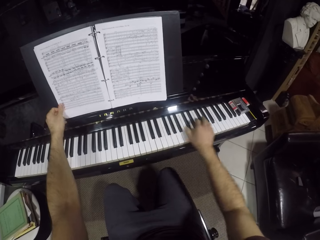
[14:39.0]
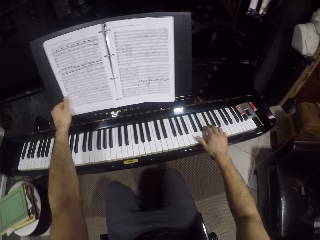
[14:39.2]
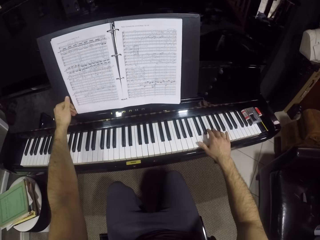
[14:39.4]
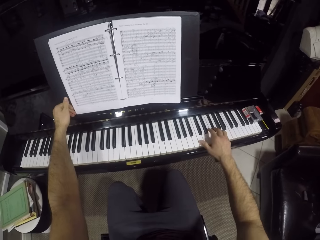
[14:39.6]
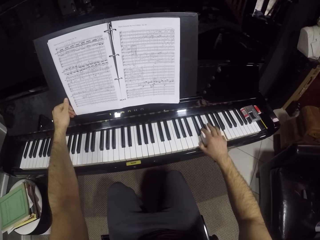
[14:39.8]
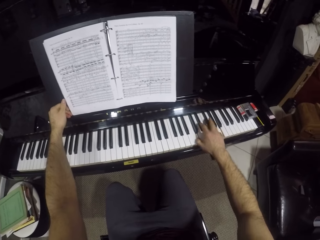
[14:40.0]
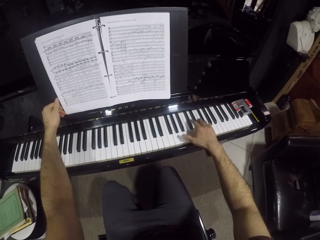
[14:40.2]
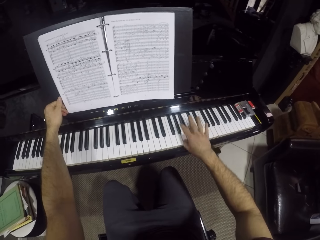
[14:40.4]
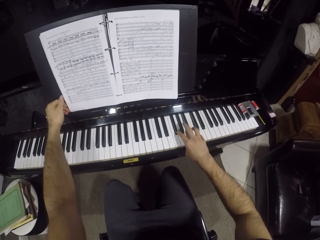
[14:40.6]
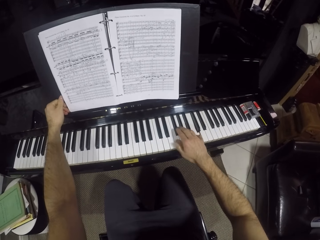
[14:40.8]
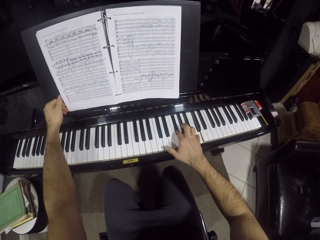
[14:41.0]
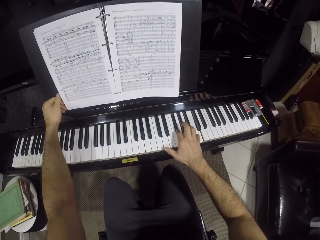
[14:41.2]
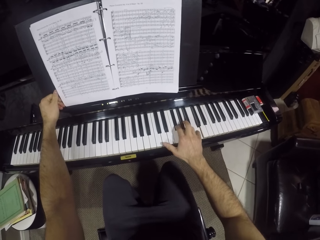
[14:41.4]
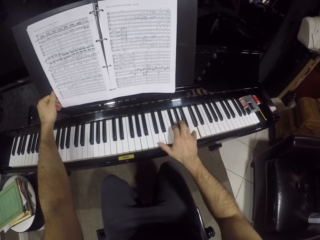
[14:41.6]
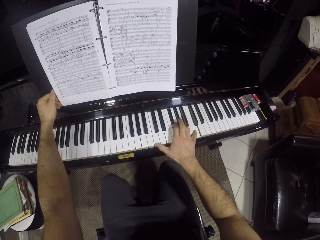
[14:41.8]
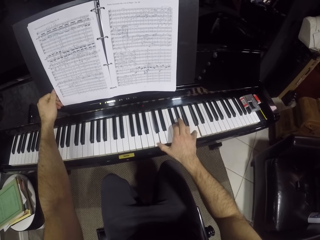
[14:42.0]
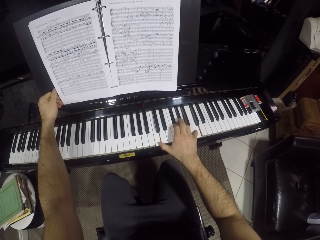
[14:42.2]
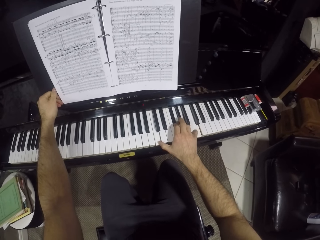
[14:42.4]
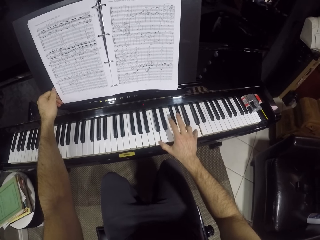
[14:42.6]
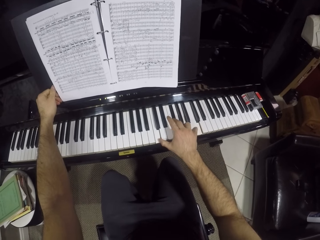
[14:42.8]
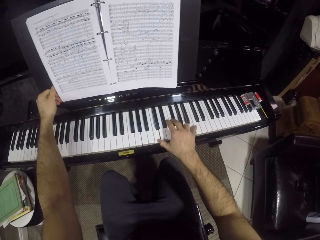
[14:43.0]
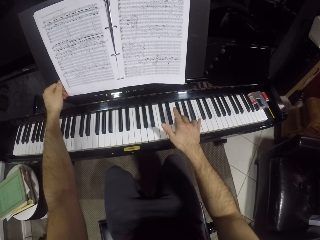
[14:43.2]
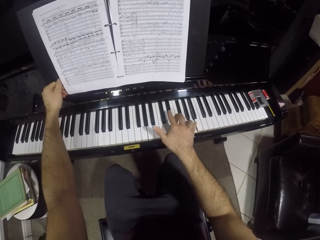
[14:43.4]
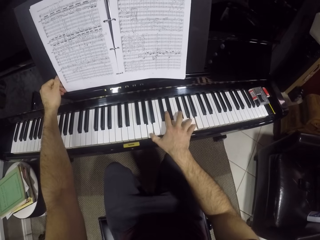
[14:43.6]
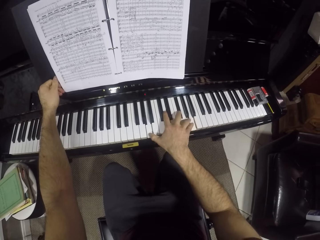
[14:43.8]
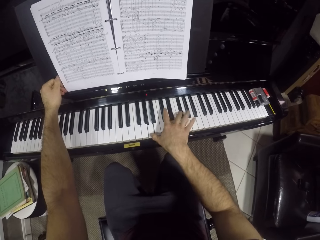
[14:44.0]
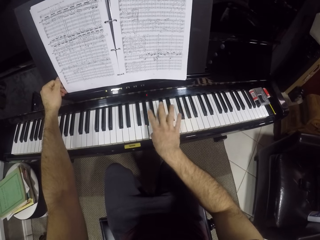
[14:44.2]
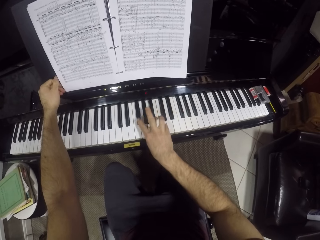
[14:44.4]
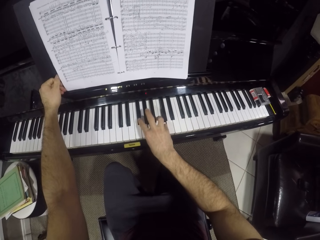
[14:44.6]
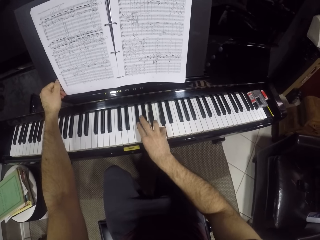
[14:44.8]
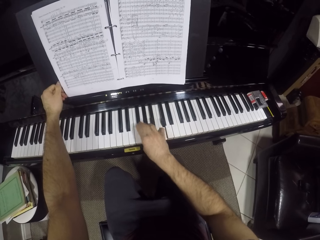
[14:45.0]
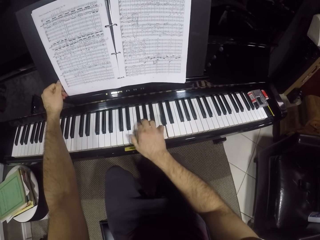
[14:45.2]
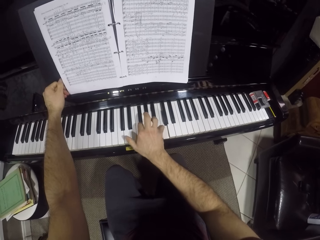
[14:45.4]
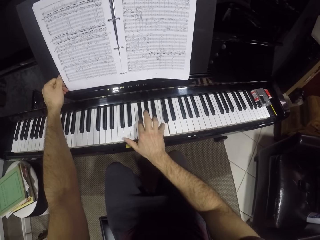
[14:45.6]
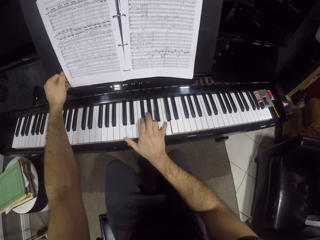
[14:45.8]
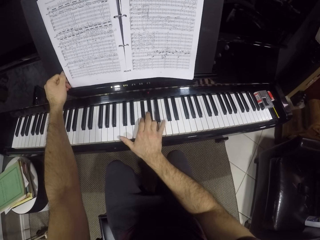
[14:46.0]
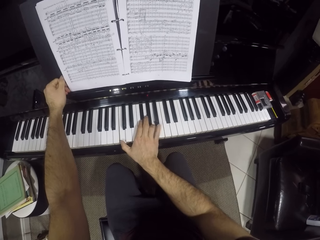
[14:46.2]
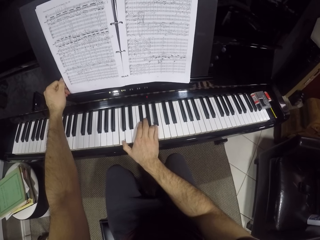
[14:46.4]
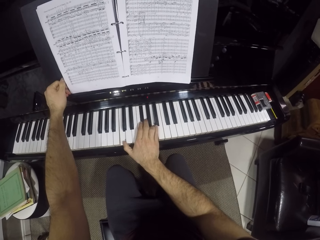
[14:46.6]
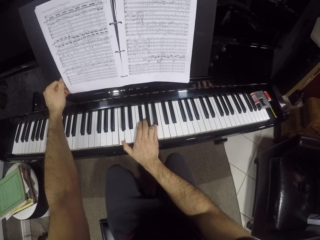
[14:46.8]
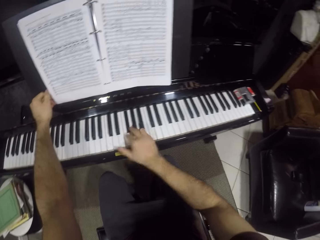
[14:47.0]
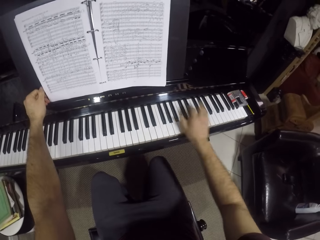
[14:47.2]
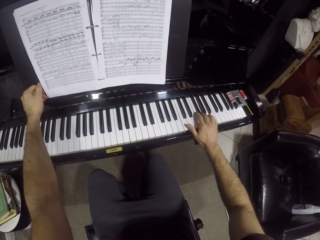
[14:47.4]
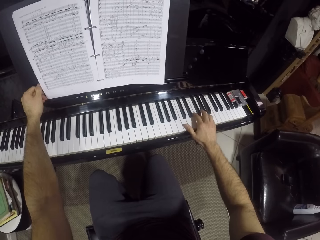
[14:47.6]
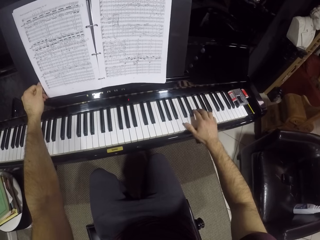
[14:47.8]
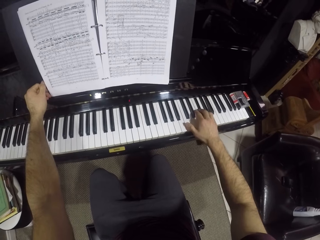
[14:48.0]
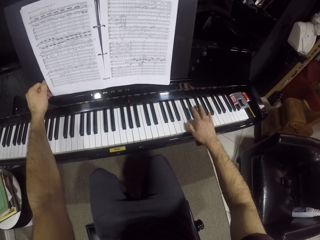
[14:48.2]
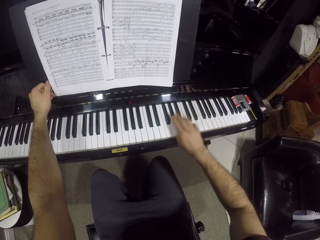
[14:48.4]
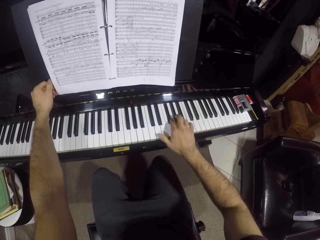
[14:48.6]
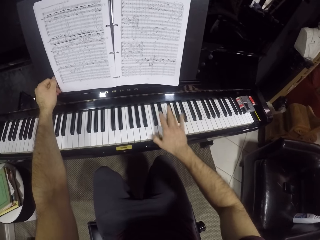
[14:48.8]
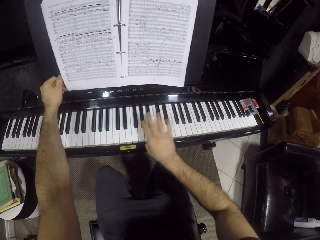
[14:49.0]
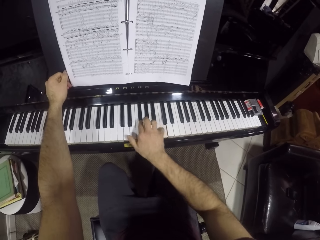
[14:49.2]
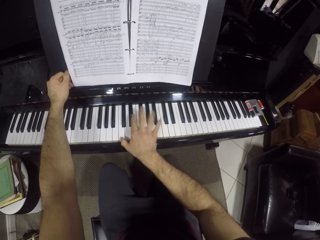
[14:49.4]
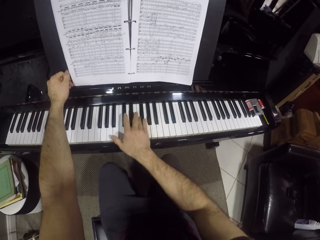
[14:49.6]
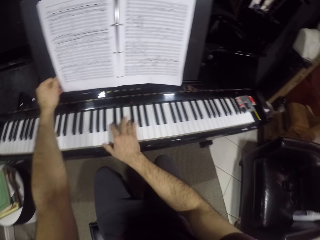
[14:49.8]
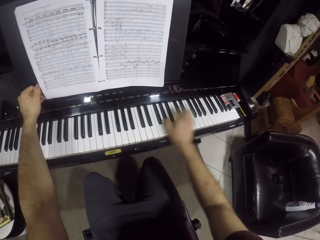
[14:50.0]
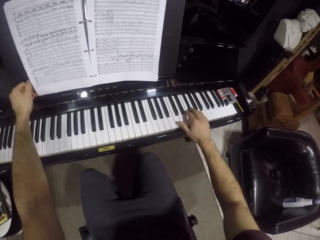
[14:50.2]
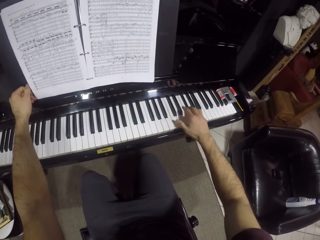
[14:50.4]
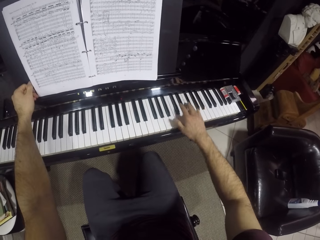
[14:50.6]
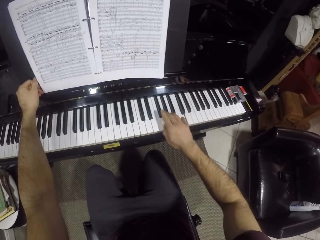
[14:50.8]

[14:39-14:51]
The camera wearer plays the piano keyboard with his right hand.

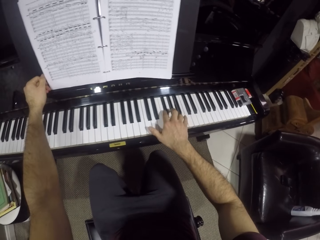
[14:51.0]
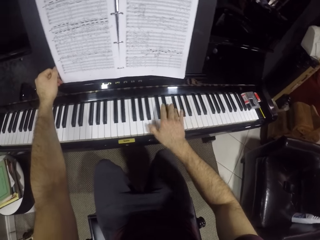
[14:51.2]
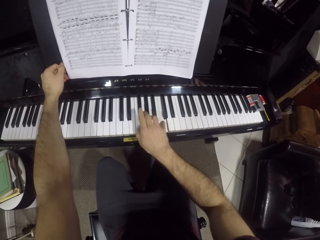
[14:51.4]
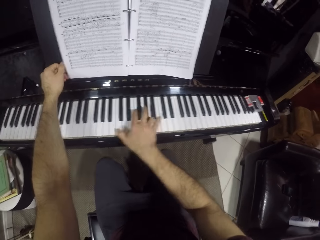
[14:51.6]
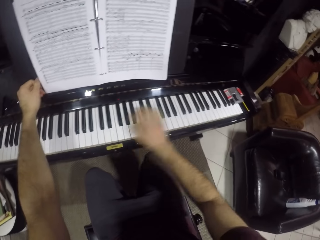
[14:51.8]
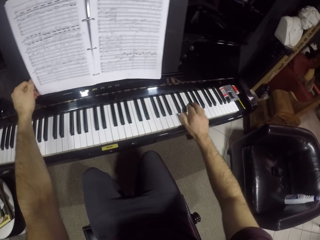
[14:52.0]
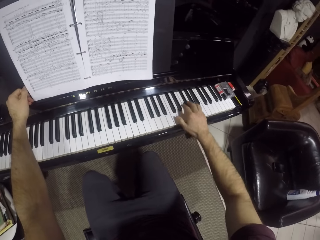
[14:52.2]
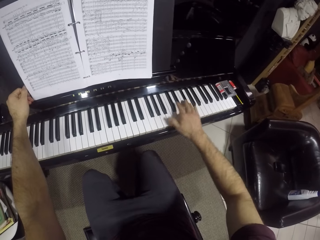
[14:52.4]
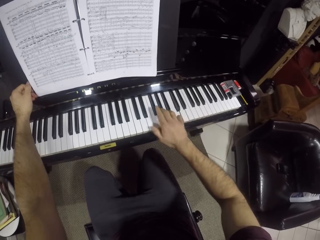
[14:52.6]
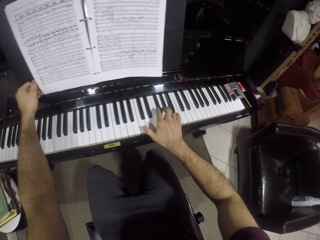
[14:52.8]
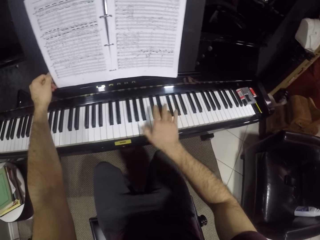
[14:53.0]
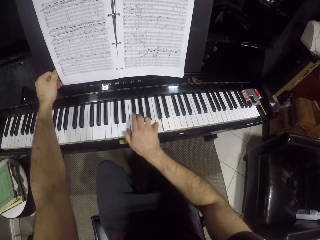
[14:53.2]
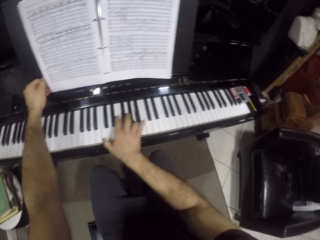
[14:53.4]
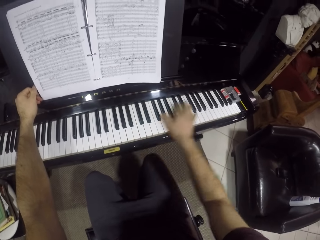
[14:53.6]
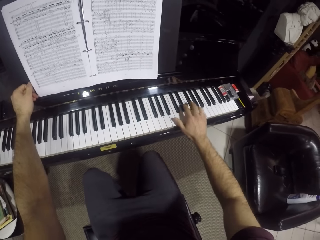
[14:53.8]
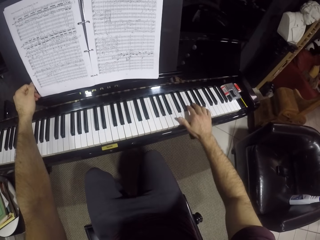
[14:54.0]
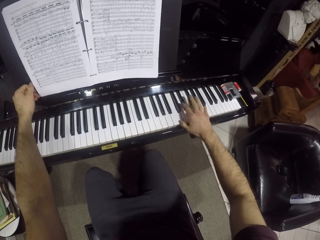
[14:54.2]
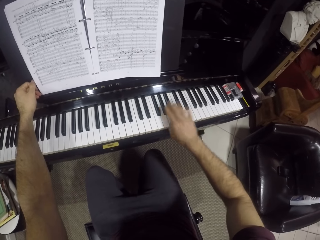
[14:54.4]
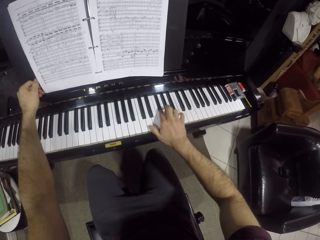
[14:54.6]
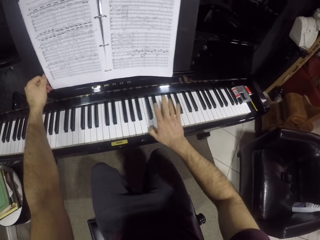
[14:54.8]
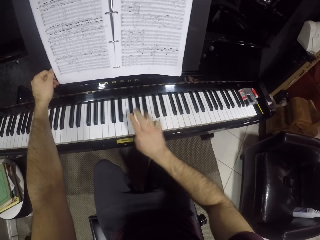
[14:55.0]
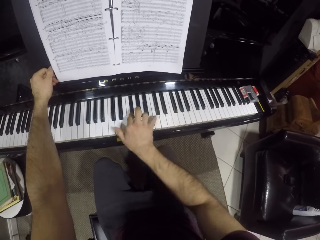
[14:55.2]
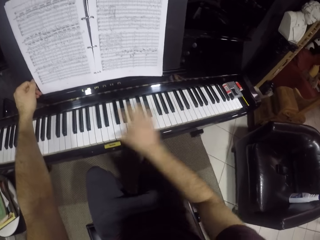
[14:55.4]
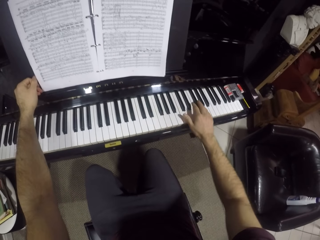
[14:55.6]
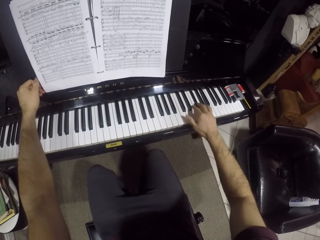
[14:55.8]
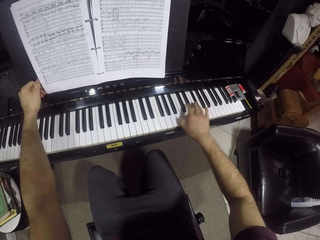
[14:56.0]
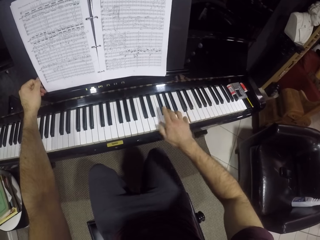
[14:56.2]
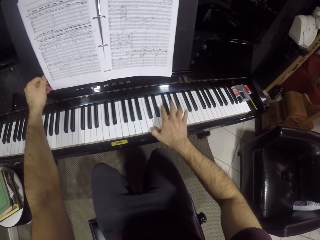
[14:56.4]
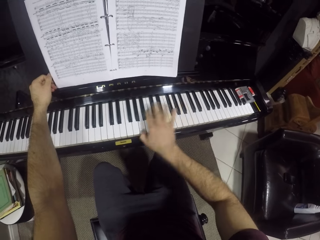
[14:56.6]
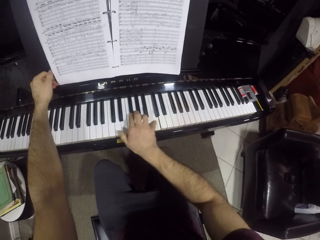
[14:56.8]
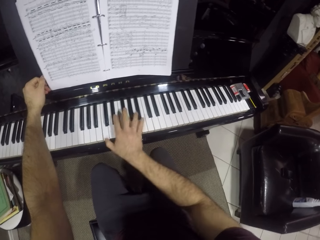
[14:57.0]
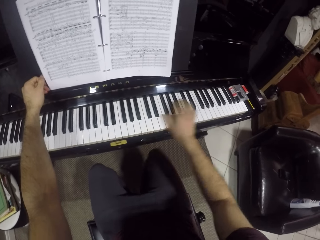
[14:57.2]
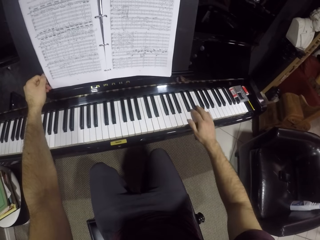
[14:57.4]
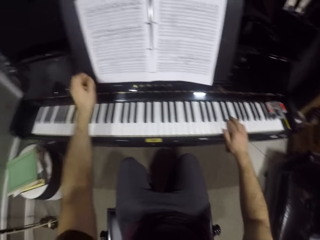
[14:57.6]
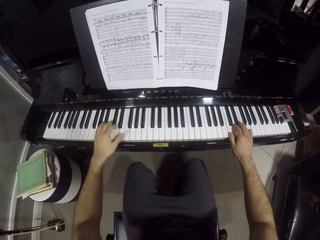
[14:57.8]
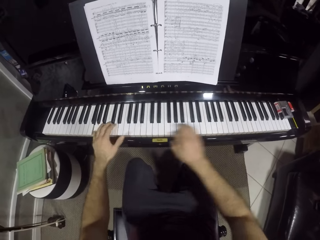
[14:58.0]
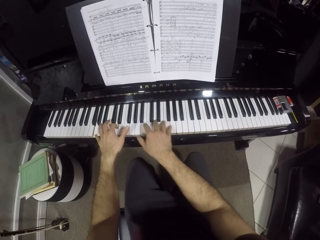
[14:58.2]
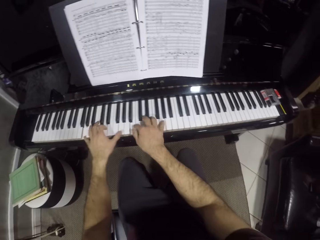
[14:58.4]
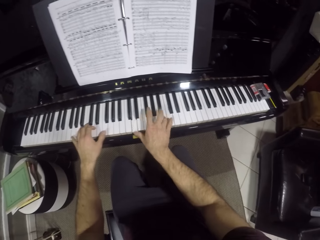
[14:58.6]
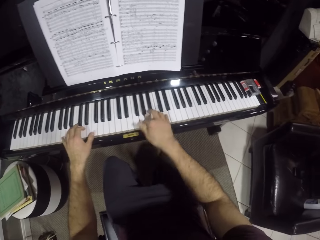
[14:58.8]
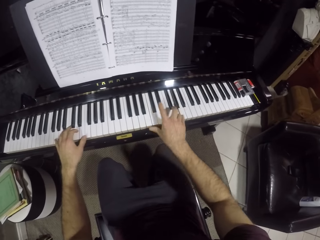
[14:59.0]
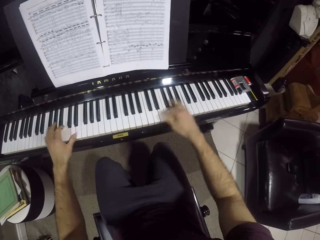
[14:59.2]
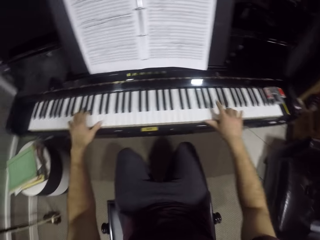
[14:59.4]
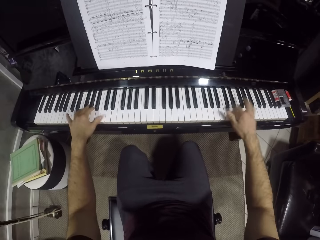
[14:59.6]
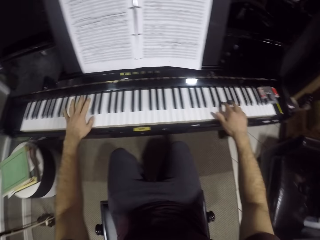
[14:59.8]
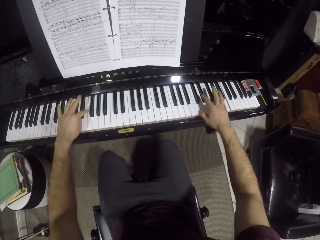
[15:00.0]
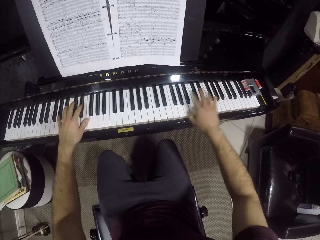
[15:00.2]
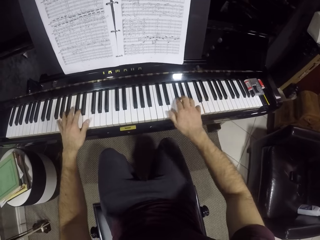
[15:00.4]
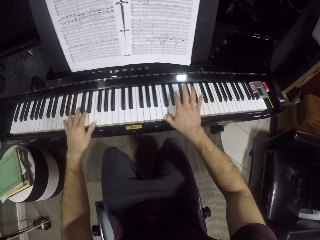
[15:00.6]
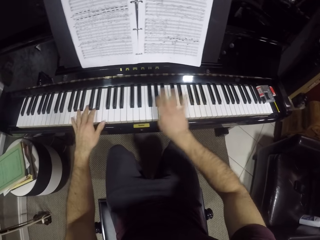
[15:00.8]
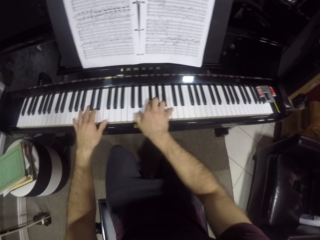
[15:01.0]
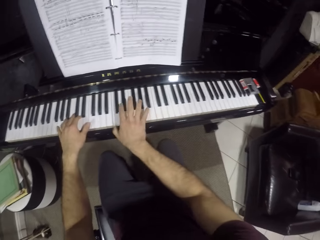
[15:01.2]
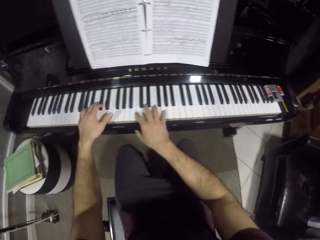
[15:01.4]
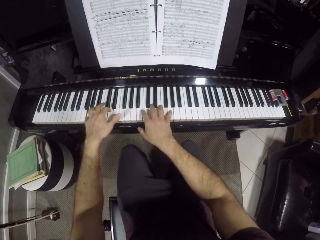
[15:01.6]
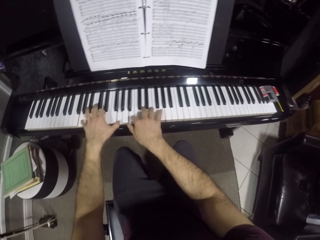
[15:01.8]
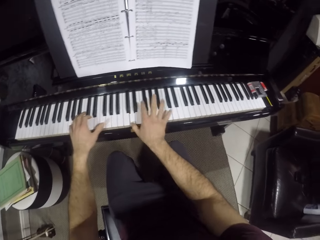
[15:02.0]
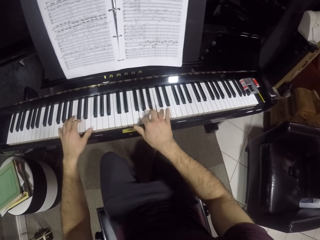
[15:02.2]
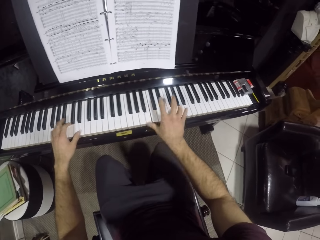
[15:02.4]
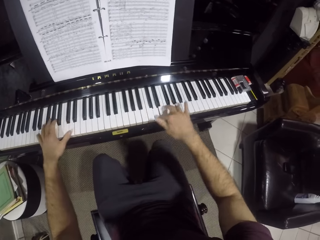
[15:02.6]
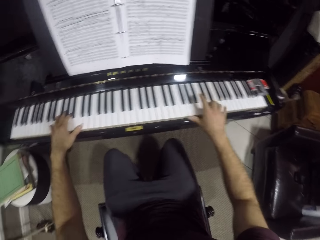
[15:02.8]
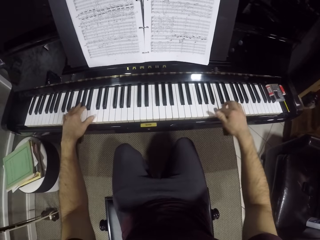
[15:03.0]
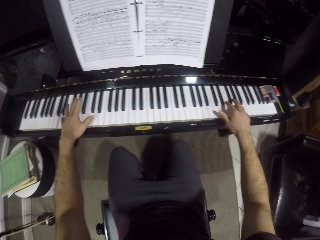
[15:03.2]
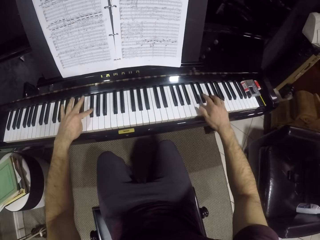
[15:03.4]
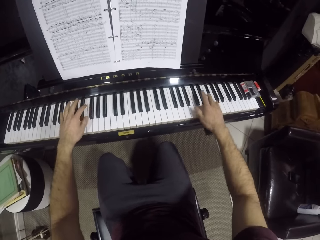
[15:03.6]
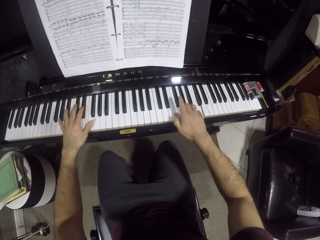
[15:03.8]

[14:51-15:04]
The camera wearer plays the piano keyboard with both hands.
